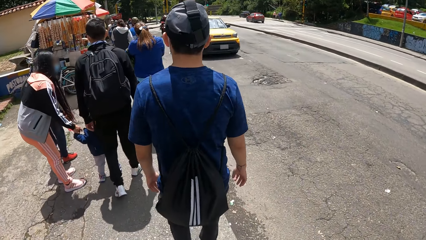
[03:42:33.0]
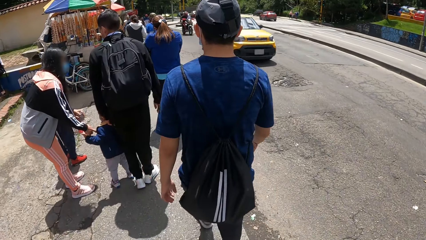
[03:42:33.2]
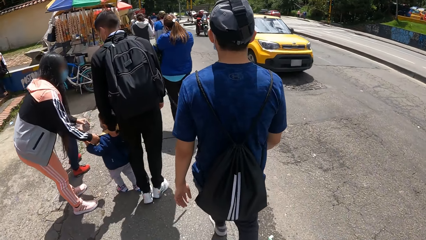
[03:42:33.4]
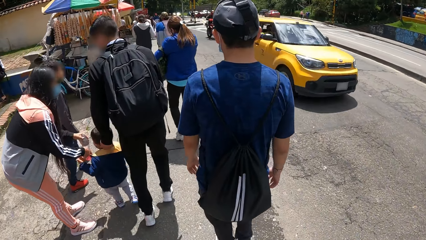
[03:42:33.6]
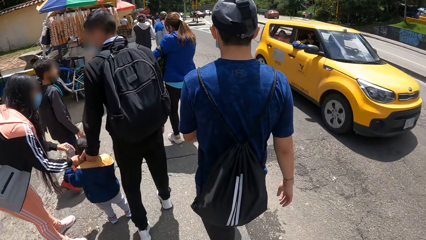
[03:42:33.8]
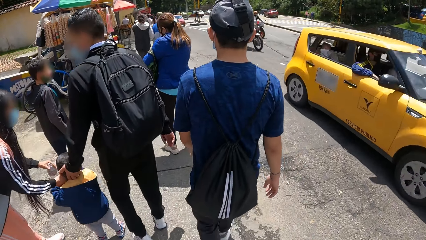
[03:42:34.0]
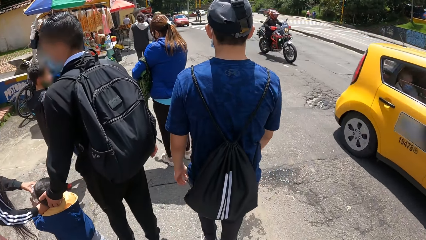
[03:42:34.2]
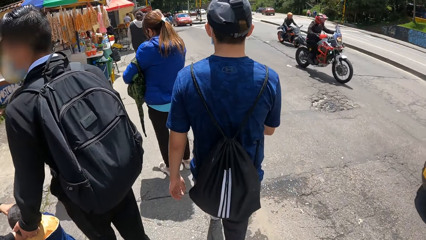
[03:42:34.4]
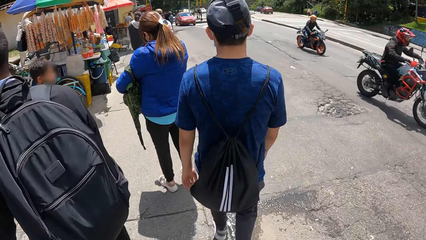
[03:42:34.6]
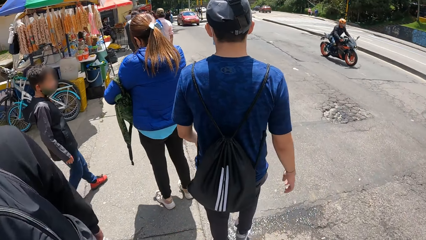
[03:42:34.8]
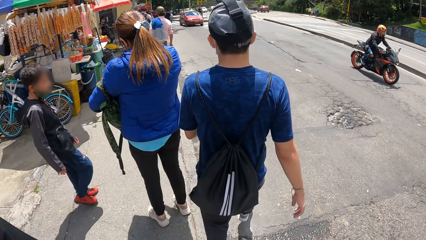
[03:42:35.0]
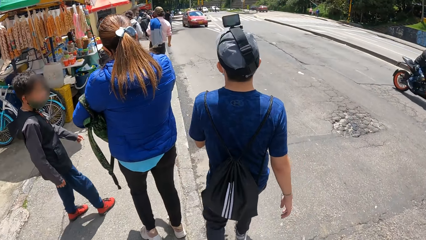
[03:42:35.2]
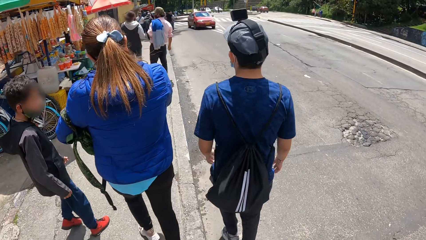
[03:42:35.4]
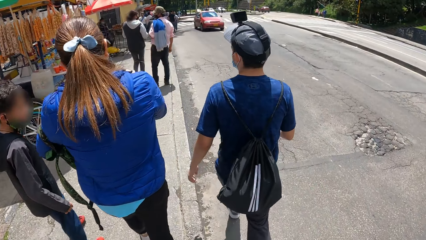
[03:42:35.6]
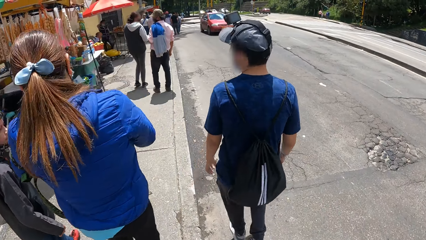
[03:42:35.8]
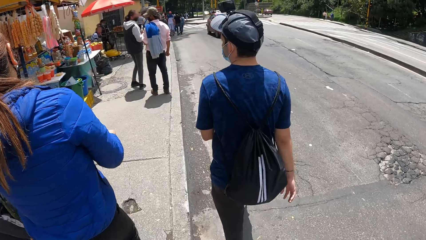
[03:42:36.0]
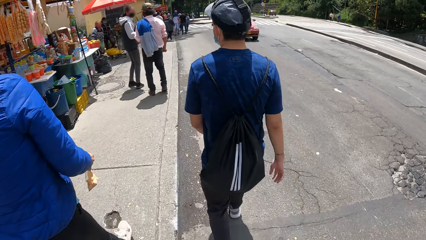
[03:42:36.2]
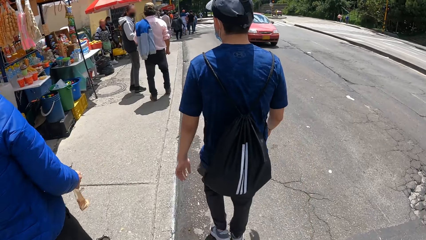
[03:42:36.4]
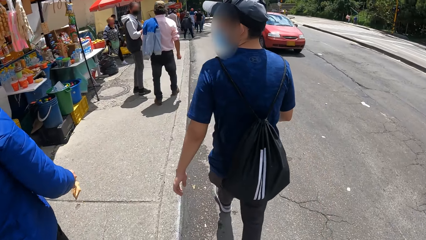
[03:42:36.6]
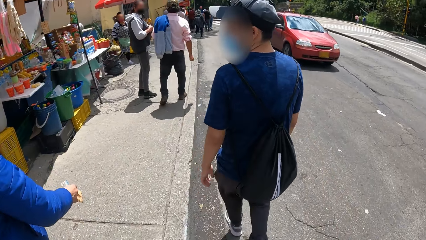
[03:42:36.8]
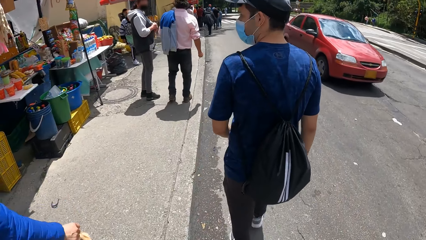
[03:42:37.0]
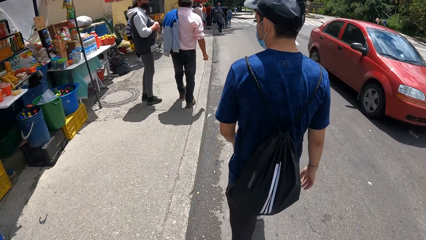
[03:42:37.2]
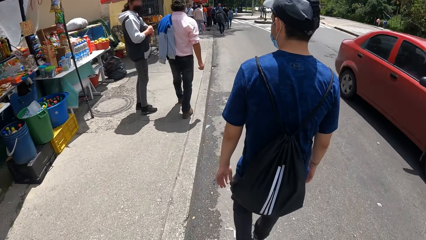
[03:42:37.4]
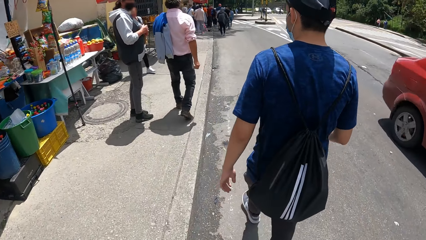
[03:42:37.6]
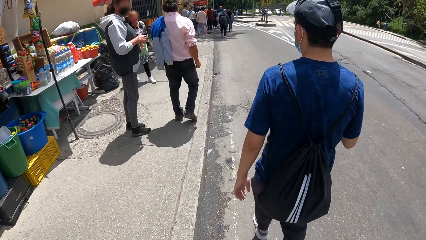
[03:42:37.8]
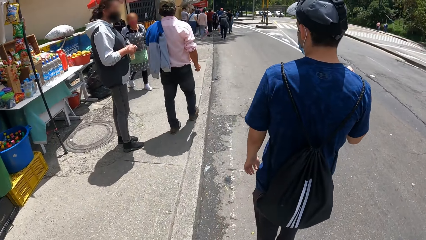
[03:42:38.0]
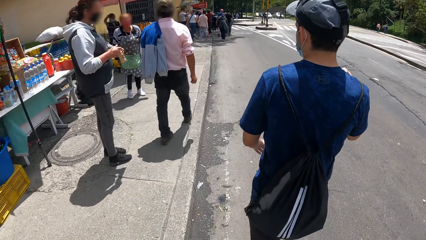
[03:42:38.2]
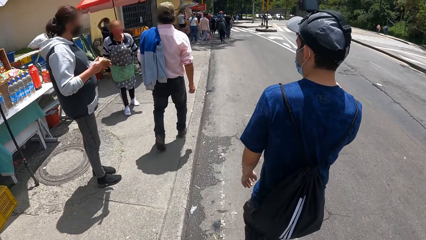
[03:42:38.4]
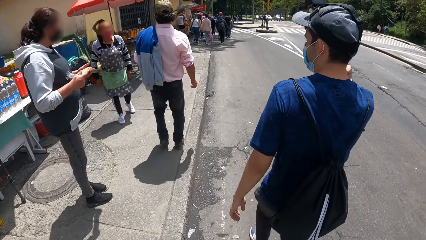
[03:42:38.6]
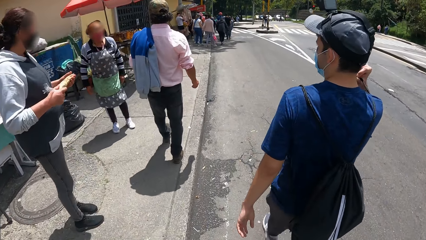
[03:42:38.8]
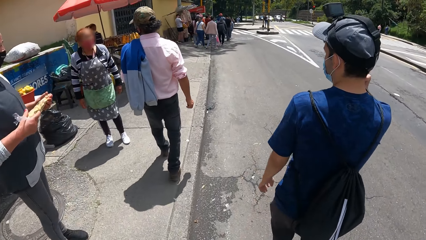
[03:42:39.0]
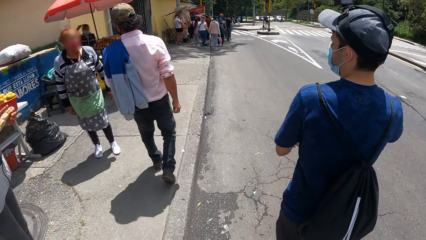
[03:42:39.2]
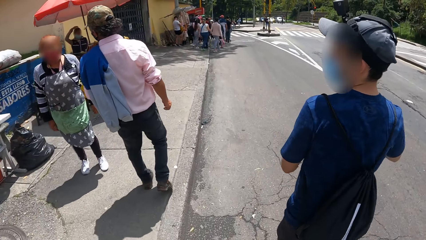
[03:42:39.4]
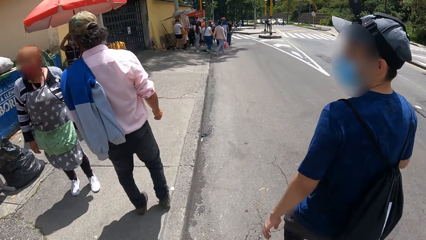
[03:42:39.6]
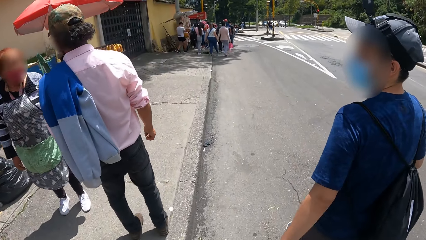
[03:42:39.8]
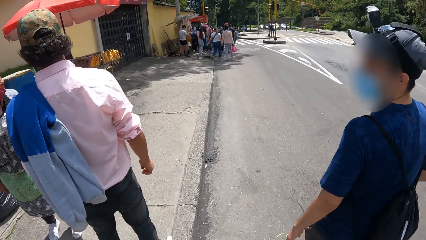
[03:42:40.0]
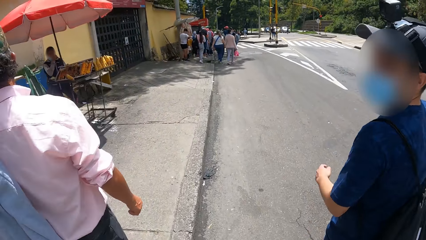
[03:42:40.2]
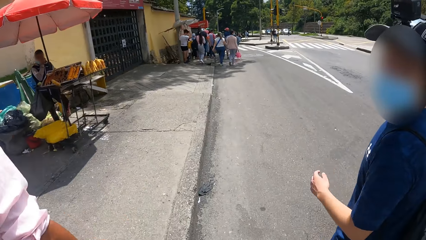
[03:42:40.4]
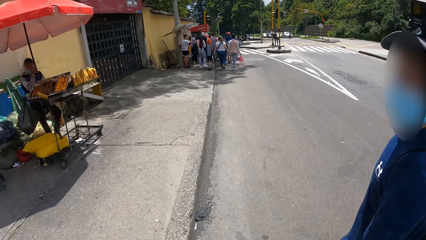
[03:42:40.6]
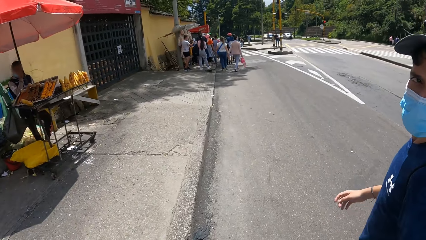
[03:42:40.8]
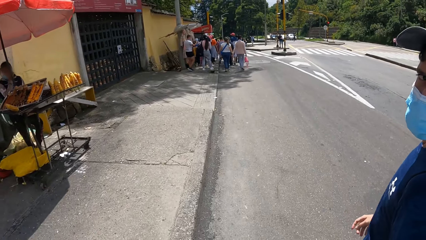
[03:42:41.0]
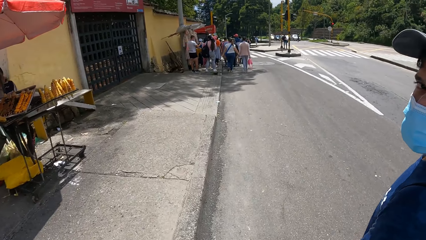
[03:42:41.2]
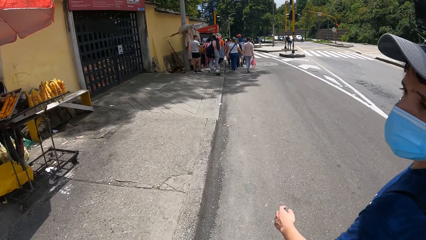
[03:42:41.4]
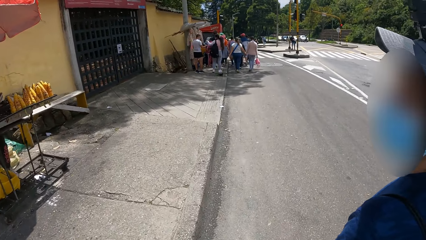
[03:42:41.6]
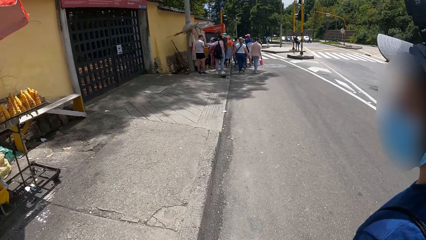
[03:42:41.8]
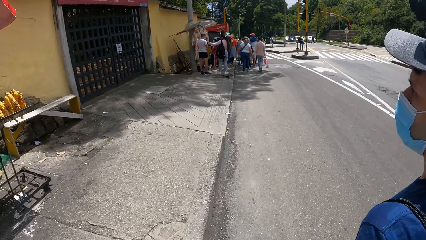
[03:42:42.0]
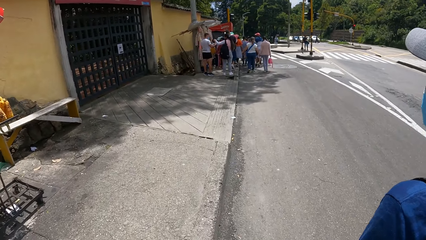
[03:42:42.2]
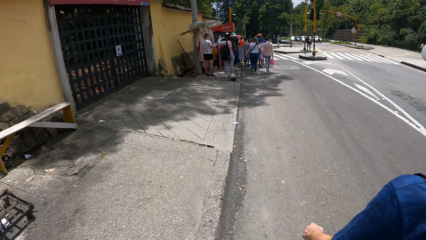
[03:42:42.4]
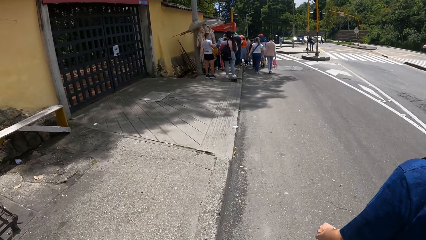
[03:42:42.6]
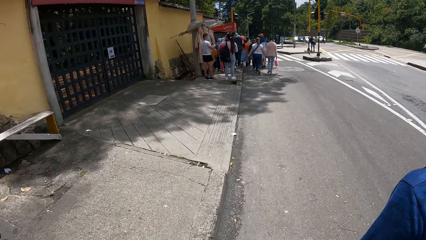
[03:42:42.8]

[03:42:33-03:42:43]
The man walks on the road. The camera wearer walks on the road.

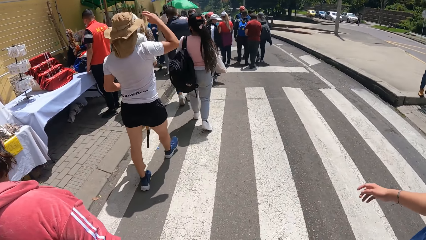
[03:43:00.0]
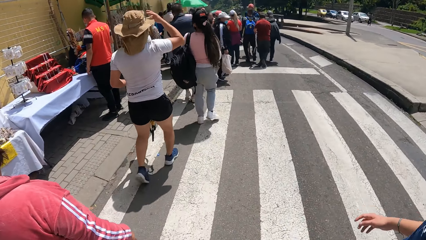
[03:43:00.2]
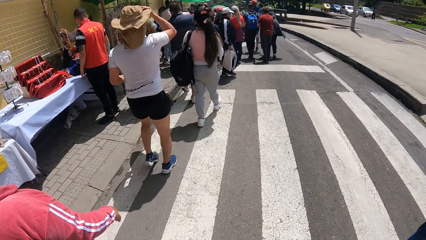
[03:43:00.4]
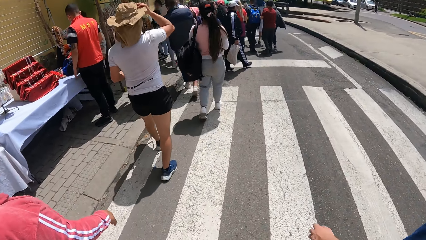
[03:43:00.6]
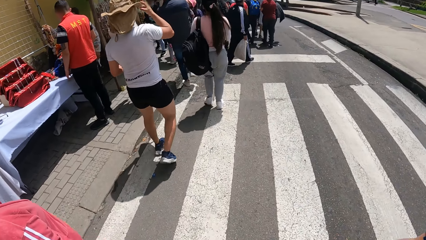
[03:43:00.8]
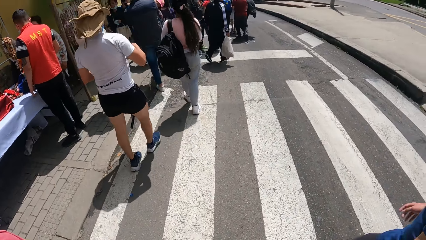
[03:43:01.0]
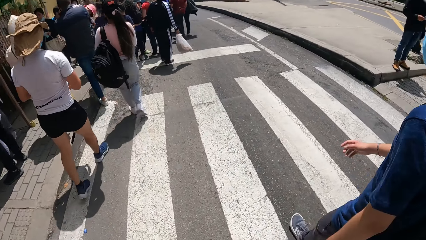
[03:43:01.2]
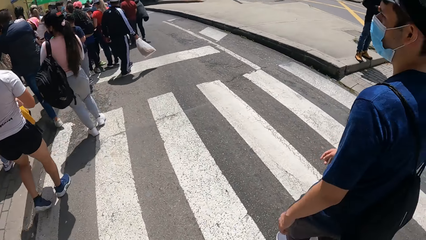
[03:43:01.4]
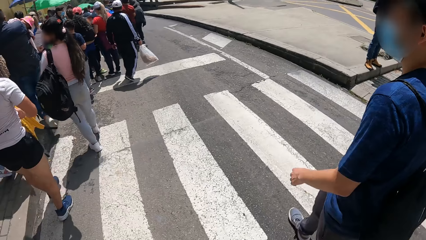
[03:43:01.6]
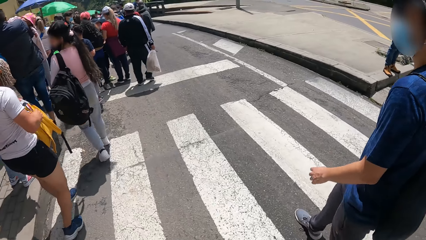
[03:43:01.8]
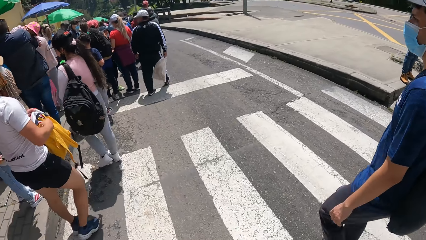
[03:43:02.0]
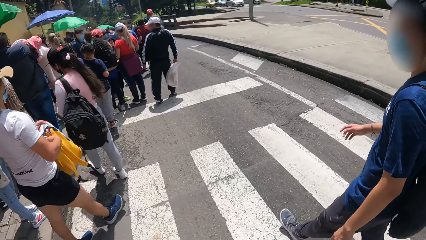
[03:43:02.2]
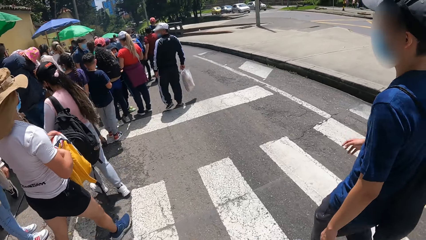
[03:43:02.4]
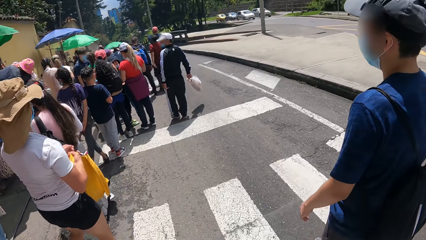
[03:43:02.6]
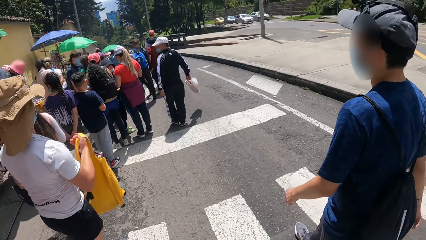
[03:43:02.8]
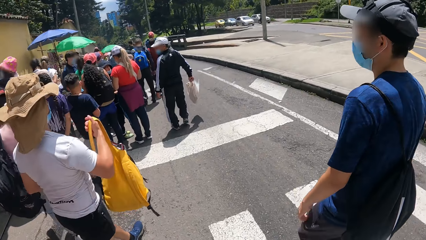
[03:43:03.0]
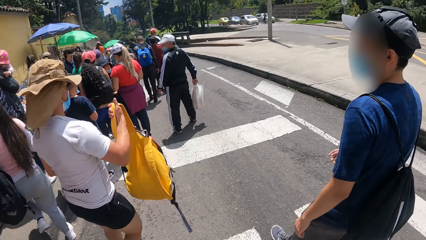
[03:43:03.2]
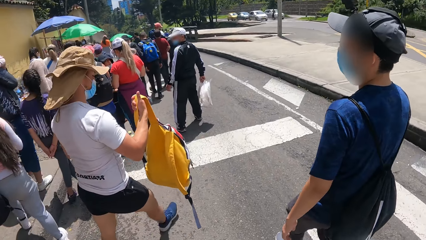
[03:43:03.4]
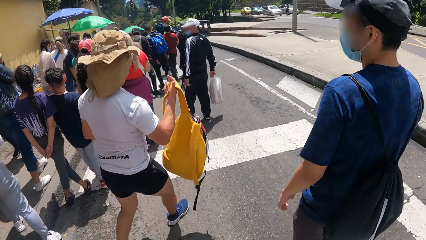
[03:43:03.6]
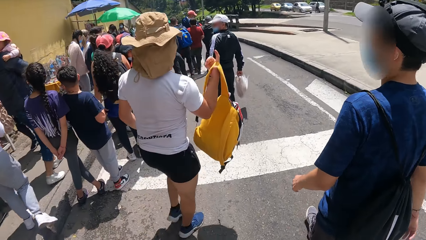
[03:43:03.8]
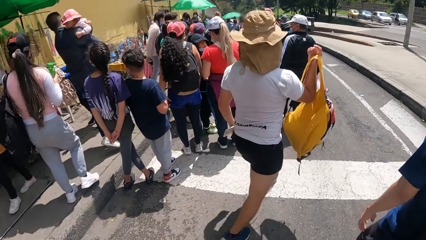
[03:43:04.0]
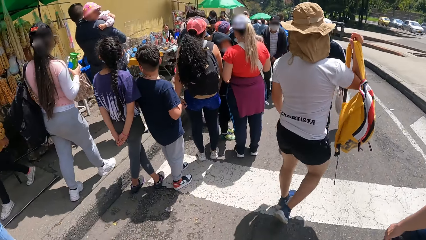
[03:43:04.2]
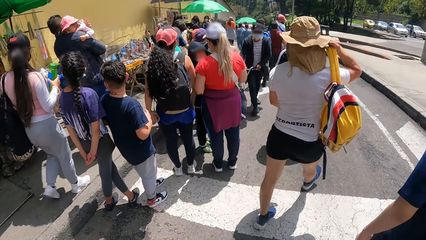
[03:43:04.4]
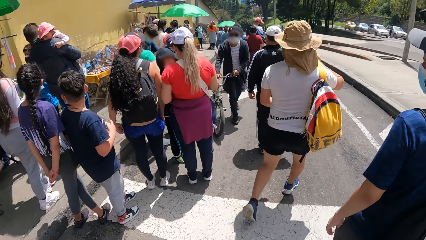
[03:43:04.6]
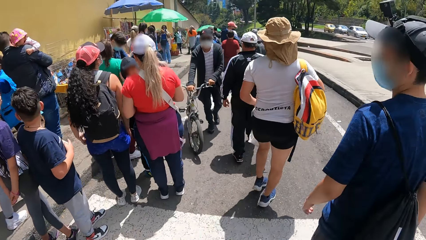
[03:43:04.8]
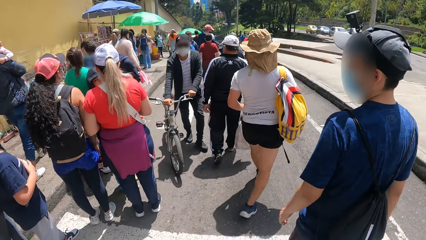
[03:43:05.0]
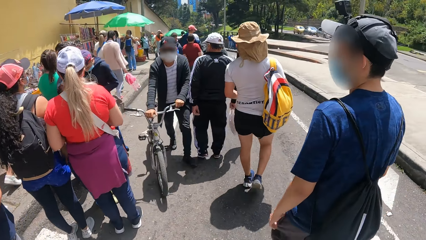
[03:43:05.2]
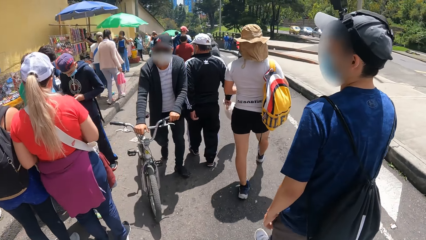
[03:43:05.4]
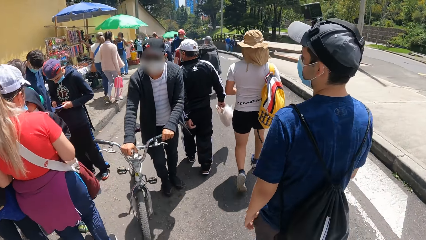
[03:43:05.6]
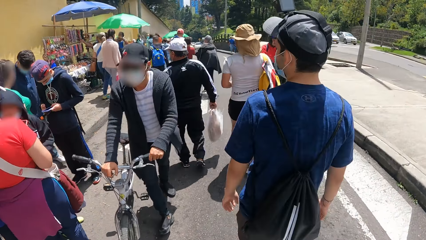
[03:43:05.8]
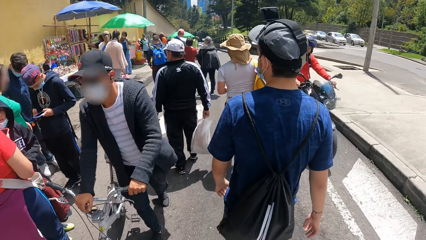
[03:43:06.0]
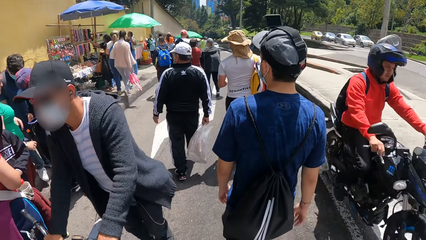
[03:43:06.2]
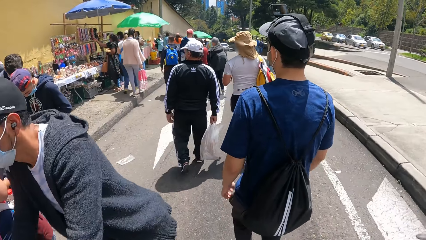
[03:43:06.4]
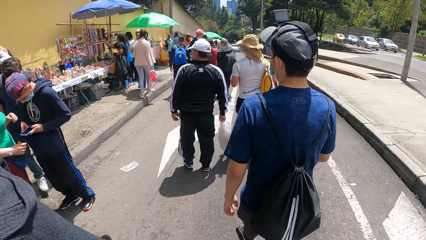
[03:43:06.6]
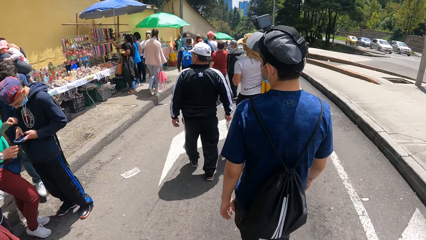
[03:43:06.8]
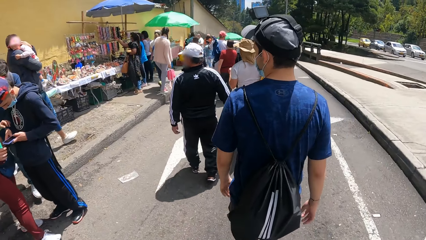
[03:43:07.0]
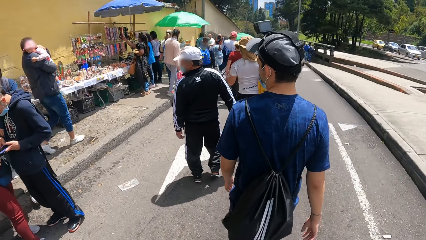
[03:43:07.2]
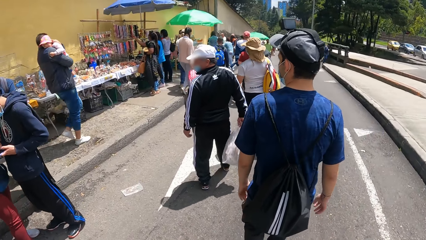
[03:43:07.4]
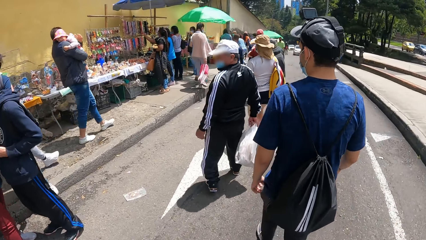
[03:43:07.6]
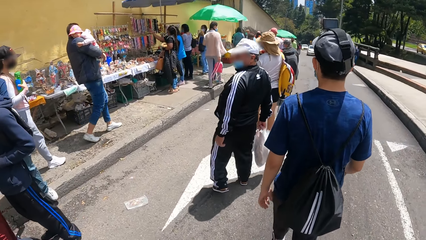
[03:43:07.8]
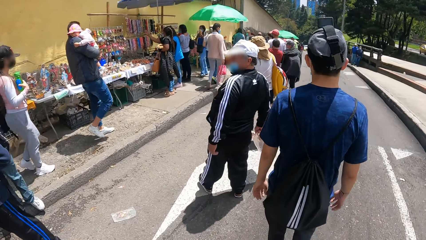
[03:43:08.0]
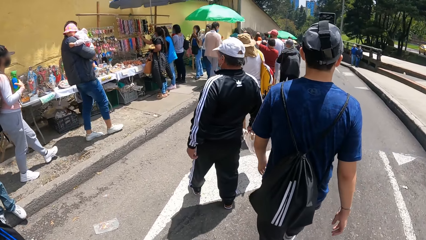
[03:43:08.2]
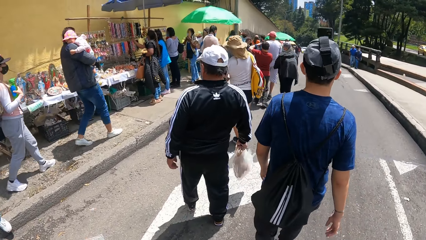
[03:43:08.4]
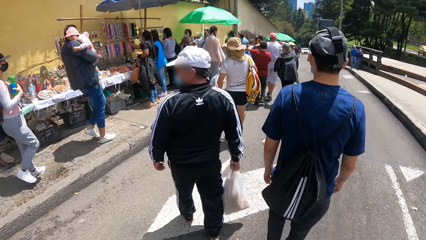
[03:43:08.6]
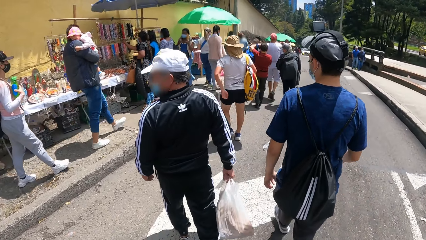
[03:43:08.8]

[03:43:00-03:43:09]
The man walks past the camera wearer on the road.
